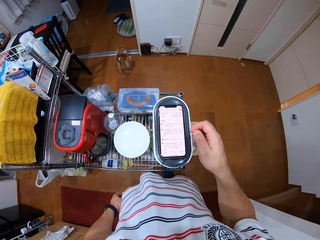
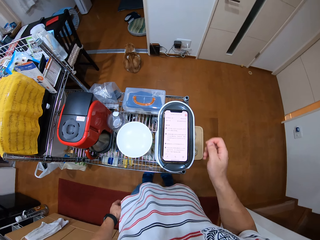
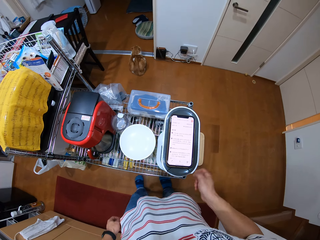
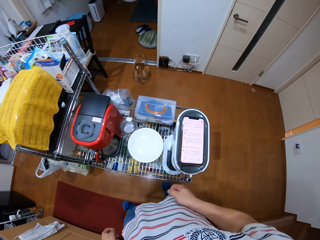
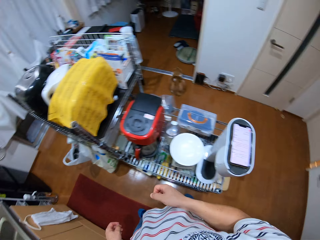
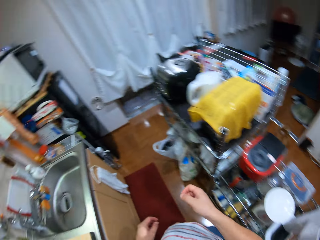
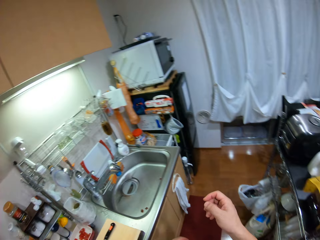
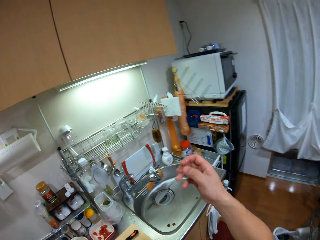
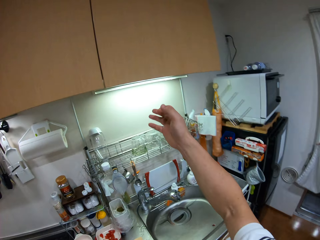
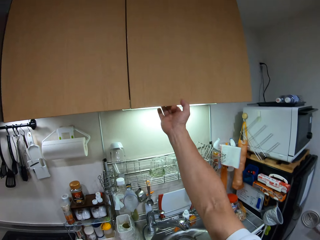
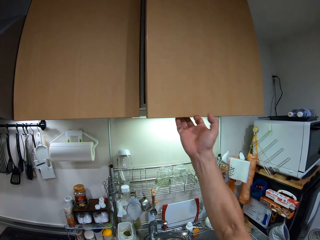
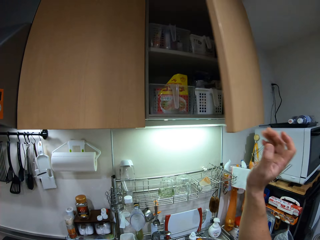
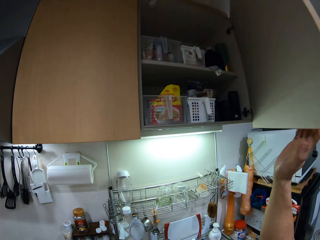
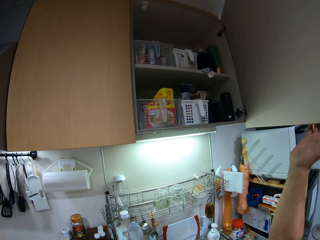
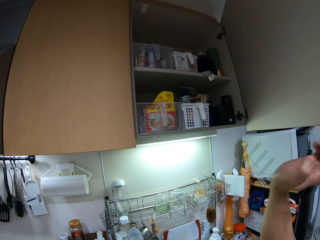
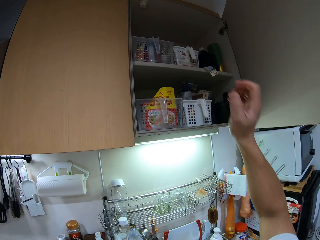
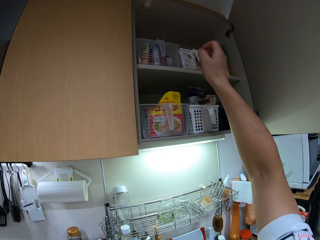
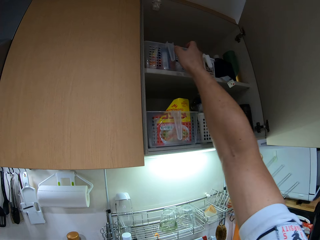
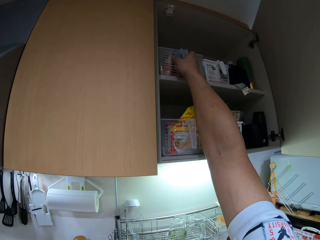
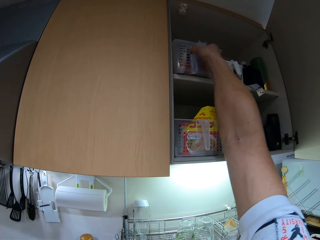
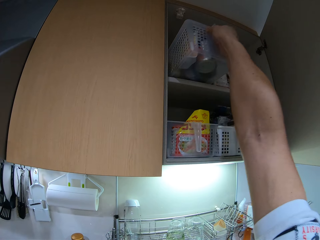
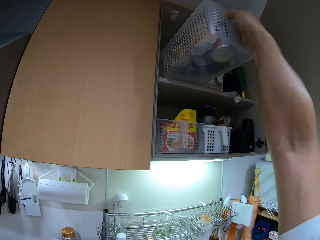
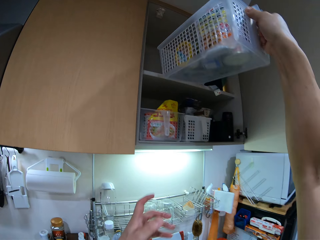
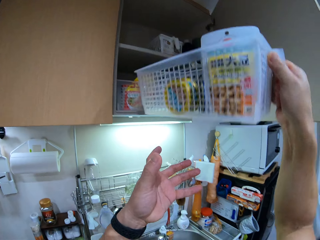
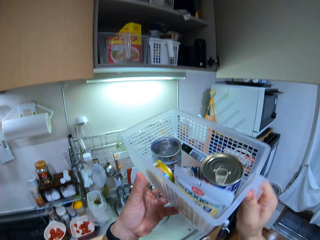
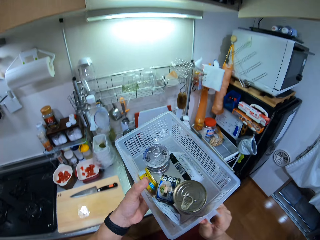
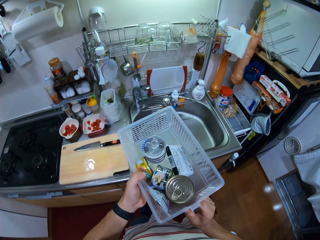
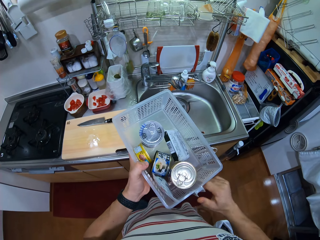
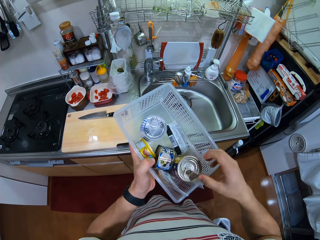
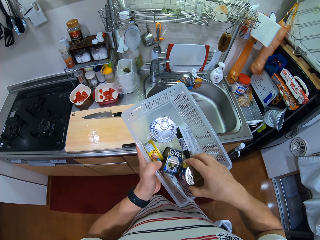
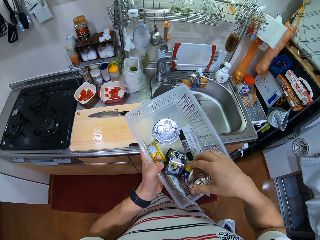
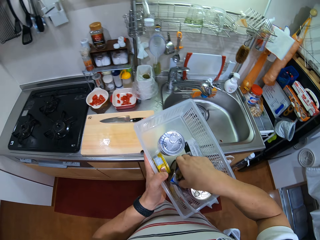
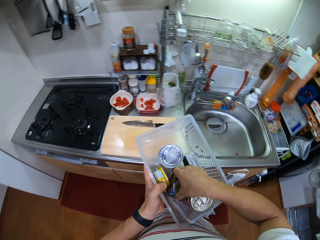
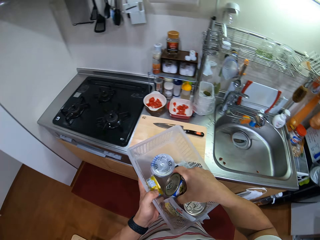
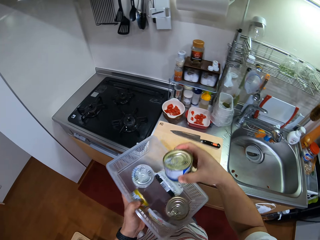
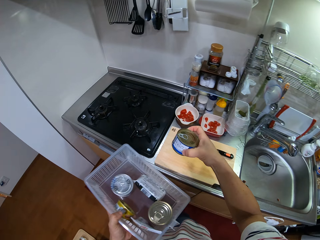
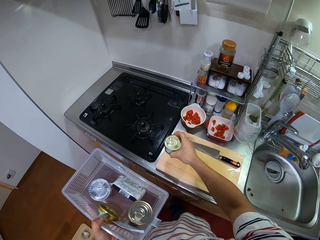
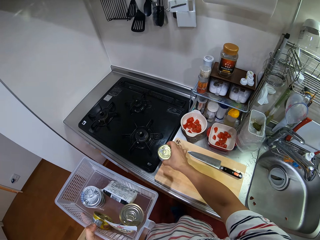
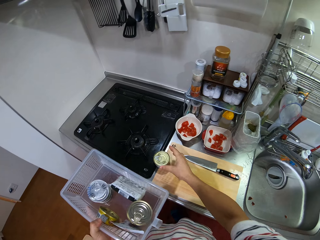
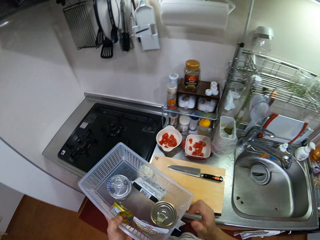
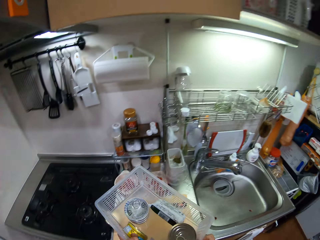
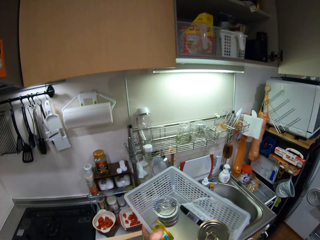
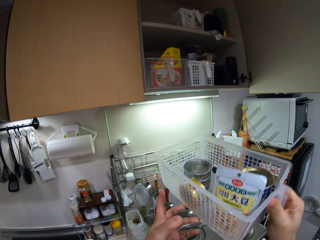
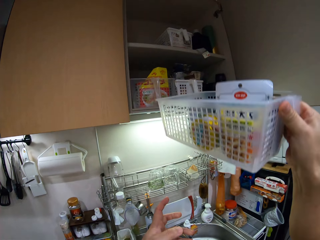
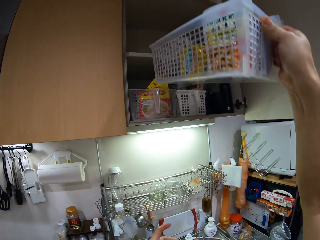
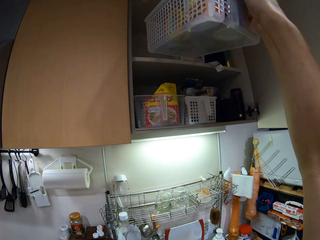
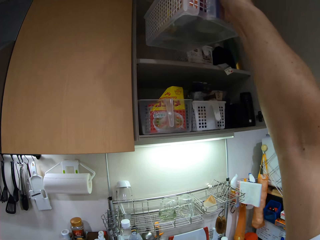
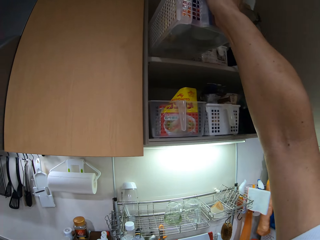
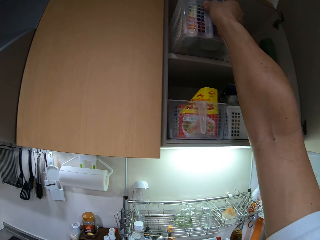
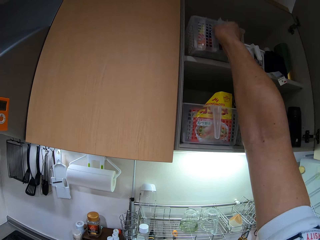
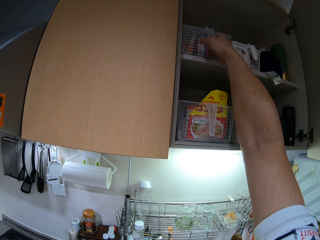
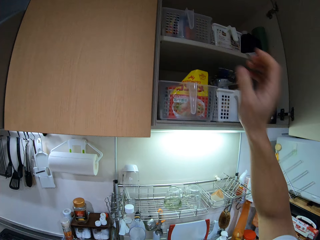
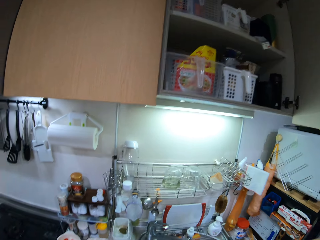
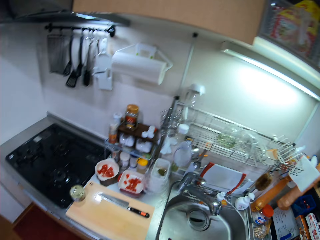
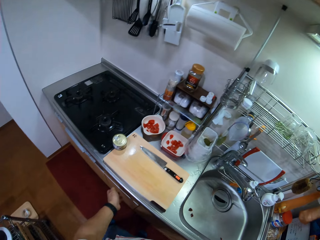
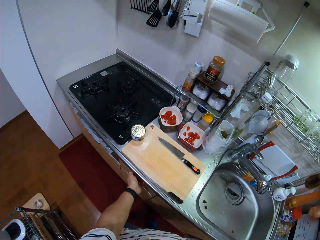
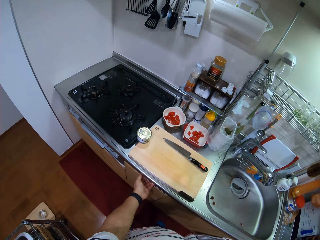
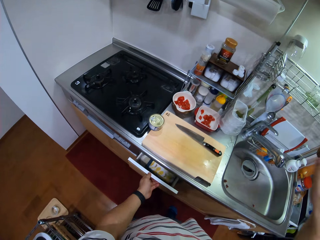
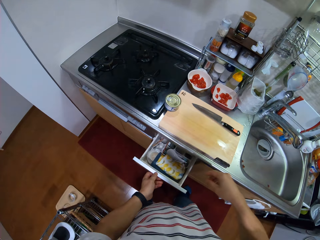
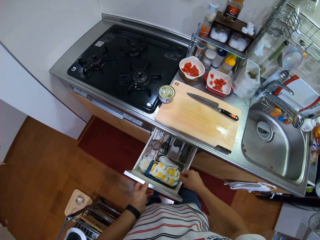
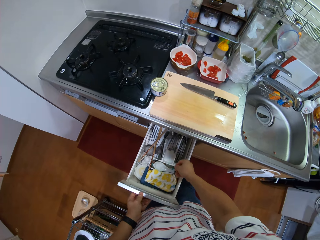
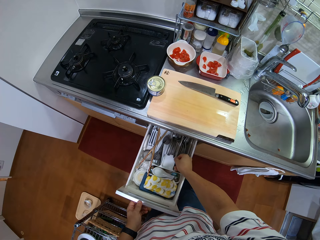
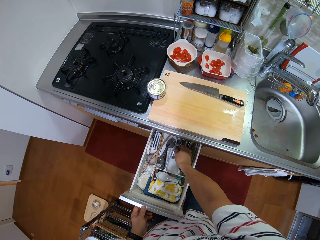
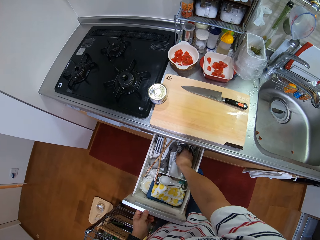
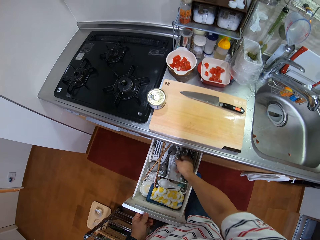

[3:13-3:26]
The camera wearer turns around. They look around. They turn around again. They open the upper cabinet. They pick up a plastic basket of spices in the cabinet. They hold the basket with both hands. They hold the basket with the left hand. They pick up a can in the plastic basket. They put the can on the chopping board. They turn. They return the plastic basket in the cabinet. They turn around. They look around. They open the cabinet drawer.

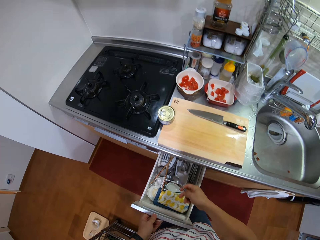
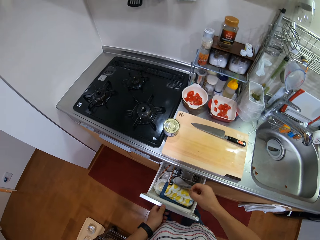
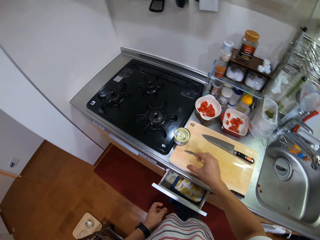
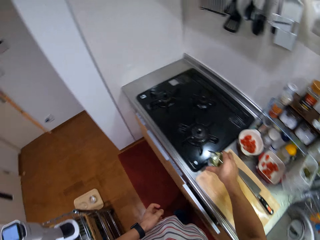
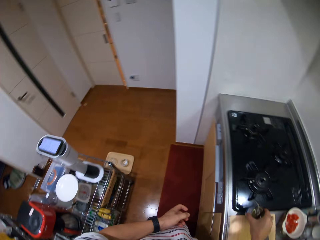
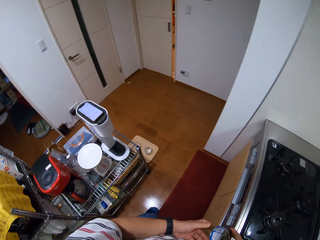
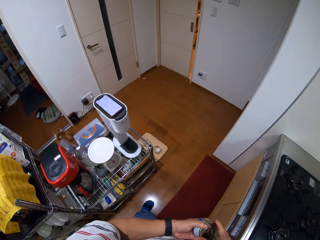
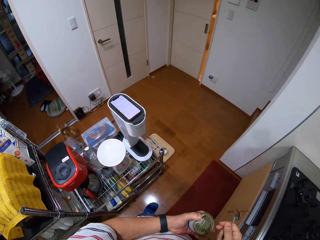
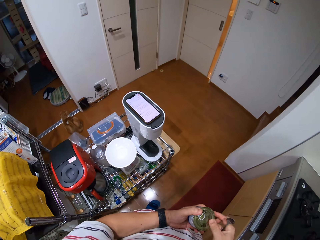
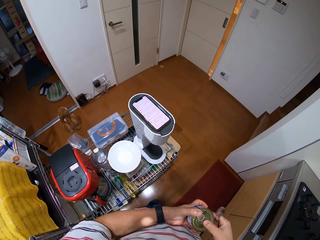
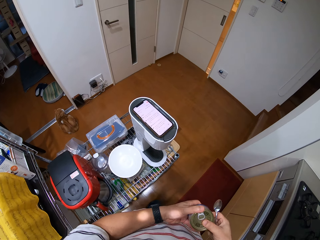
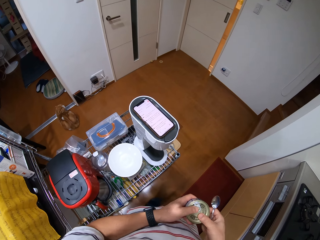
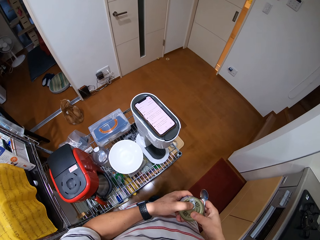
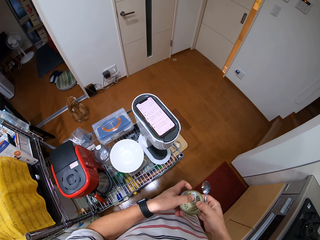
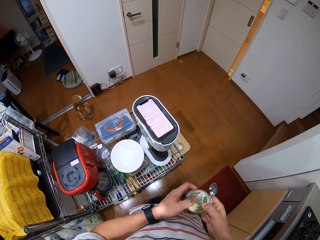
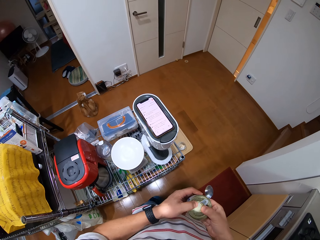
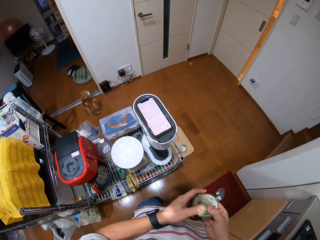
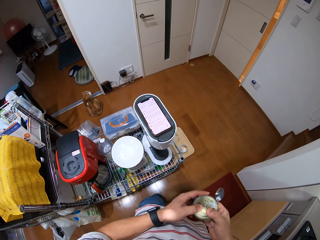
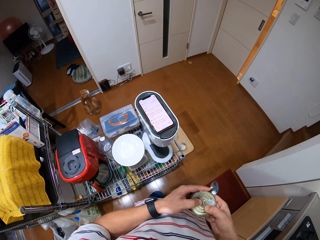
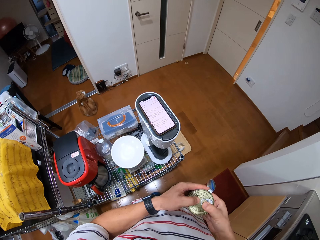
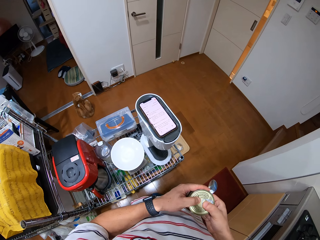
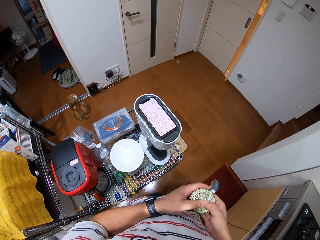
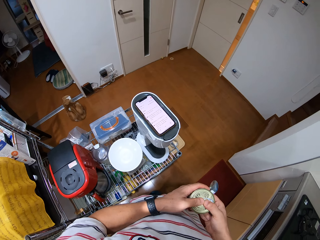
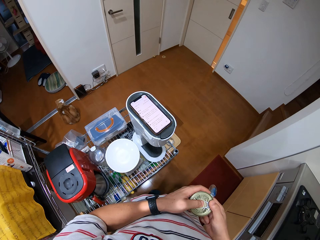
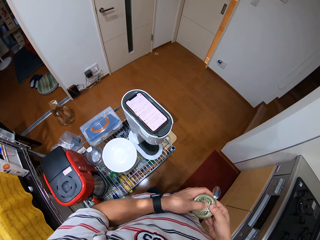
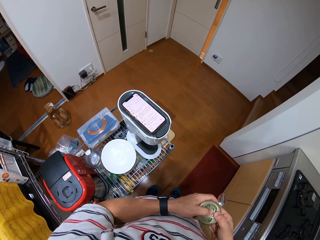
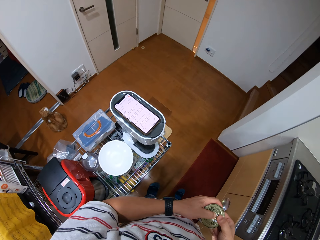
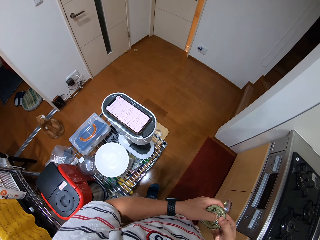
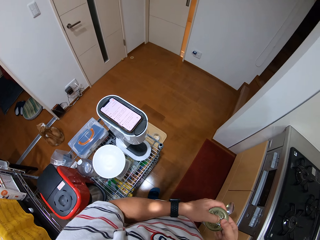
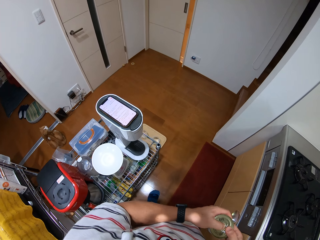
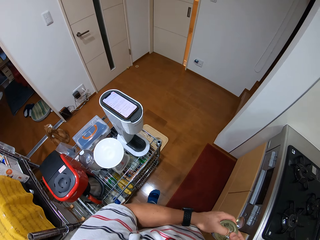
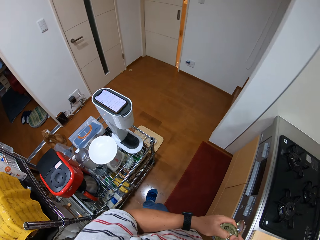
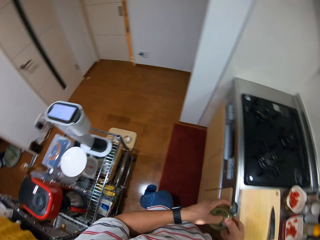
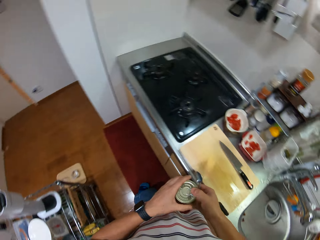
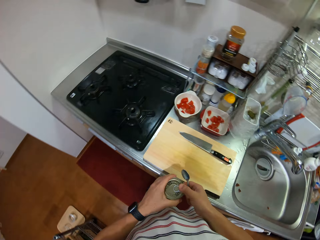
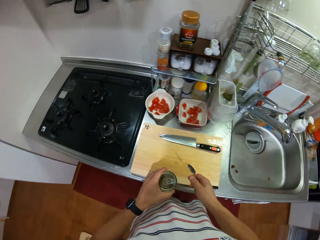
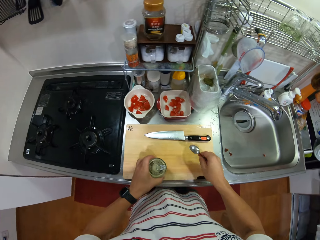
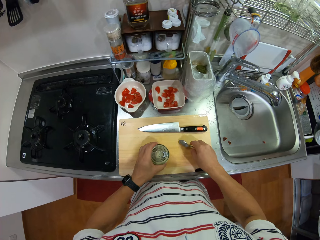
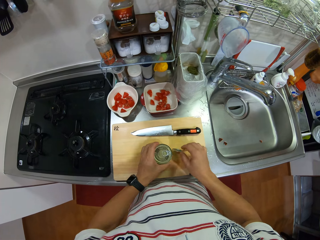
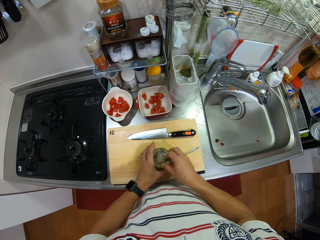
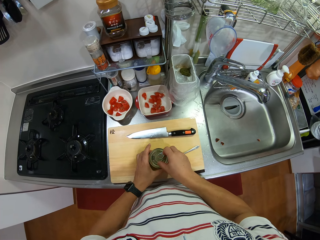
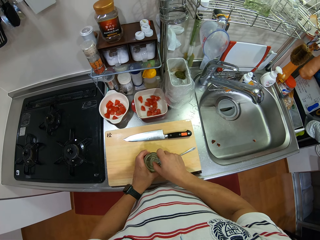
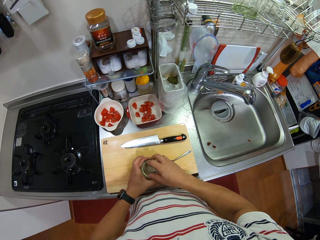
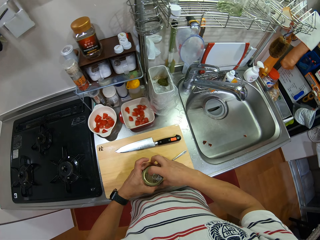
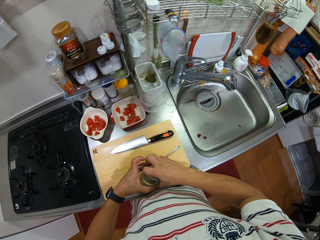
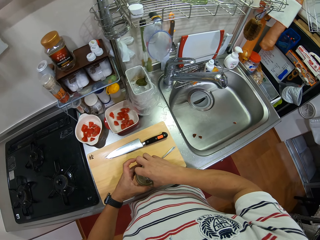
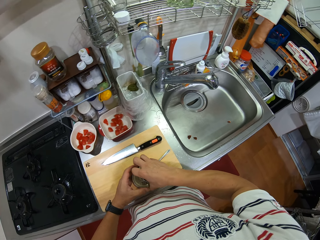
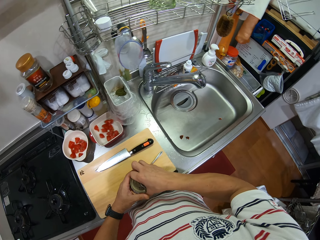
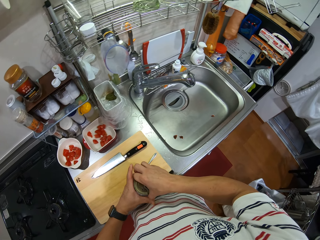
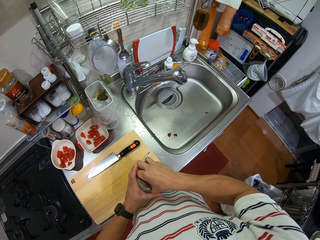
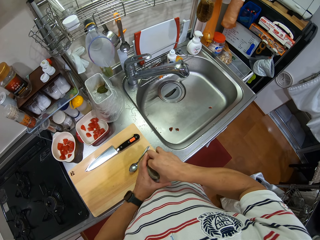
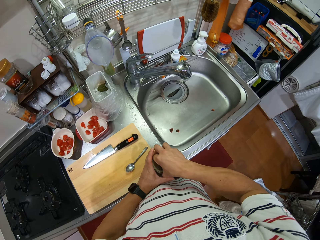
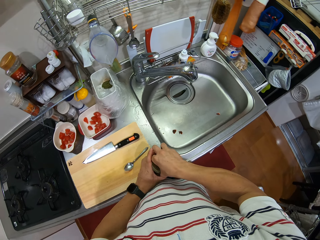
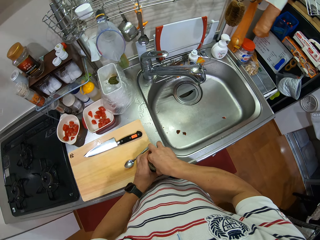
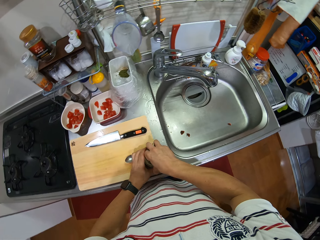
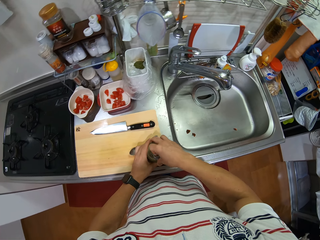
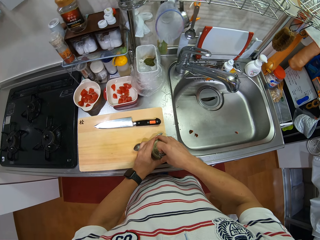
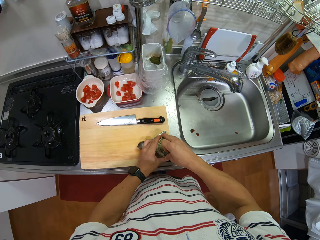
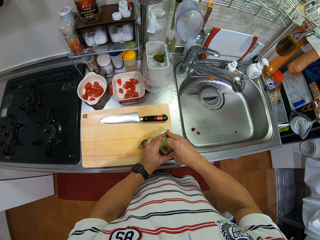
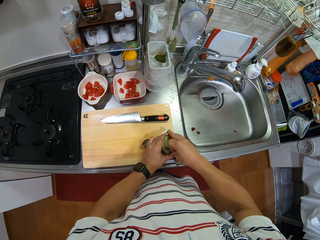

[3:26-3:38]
The camera wearer picks up a spoon in the drawer. They close the drawer. They pick up the can or tin on the chopping board. They open the tin. They look at the phone. They open the tin again. They look around. They turn. They put the spoon on the chopping board. They open the can.
